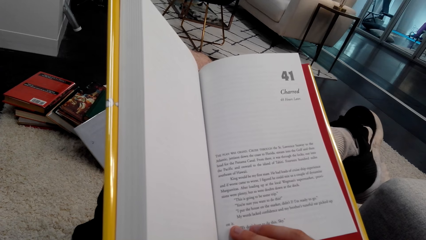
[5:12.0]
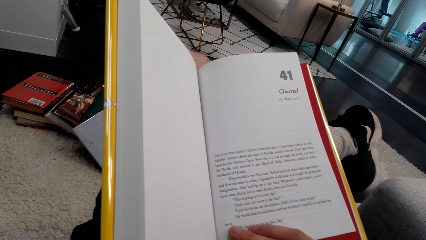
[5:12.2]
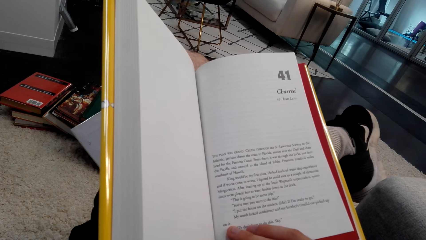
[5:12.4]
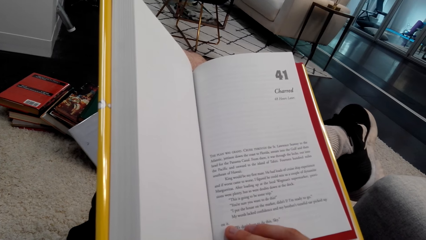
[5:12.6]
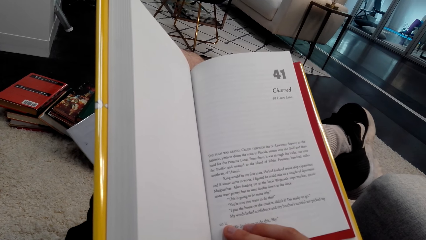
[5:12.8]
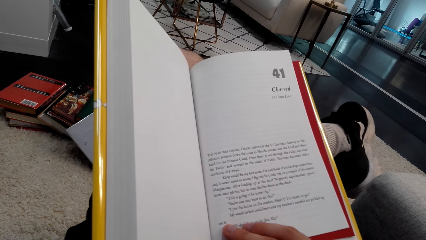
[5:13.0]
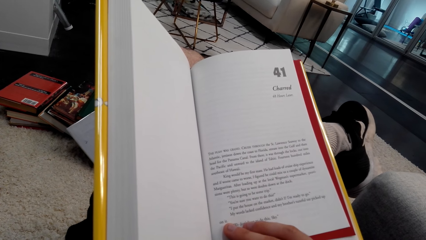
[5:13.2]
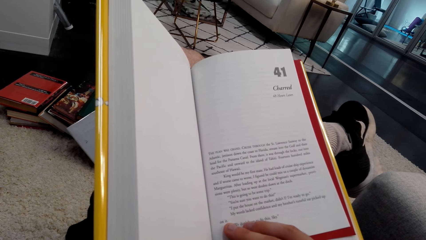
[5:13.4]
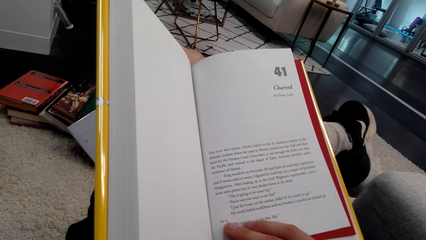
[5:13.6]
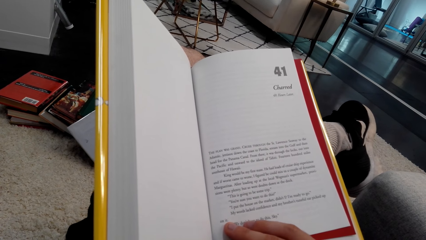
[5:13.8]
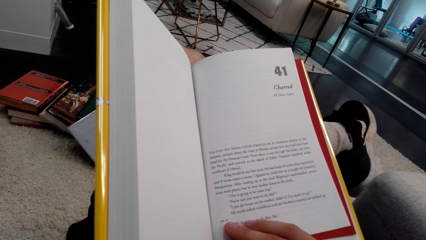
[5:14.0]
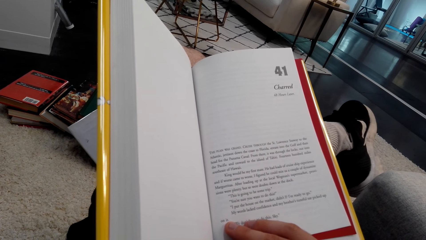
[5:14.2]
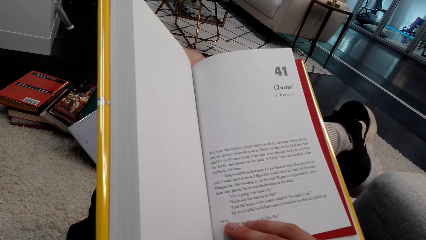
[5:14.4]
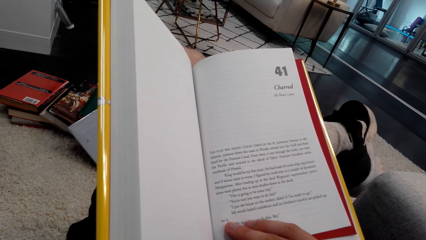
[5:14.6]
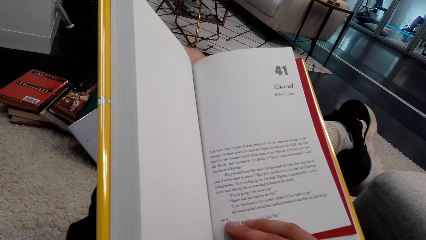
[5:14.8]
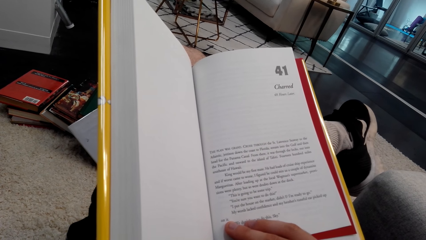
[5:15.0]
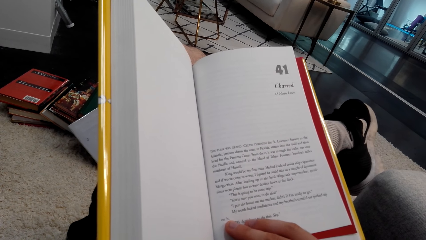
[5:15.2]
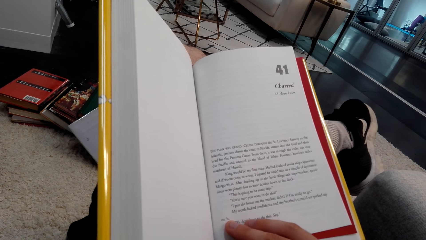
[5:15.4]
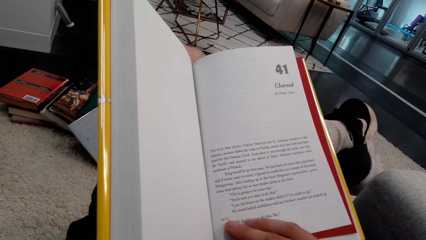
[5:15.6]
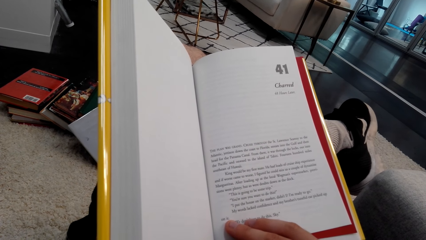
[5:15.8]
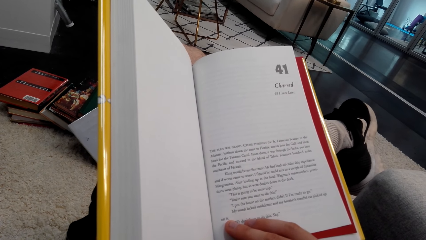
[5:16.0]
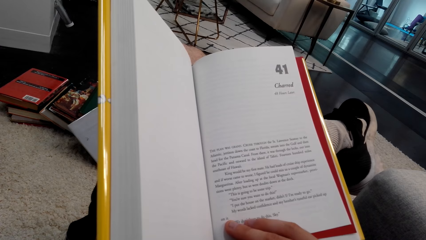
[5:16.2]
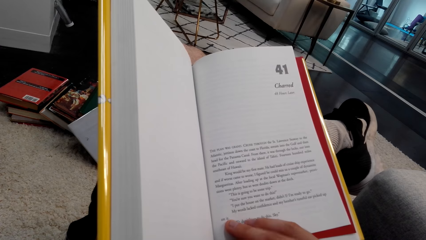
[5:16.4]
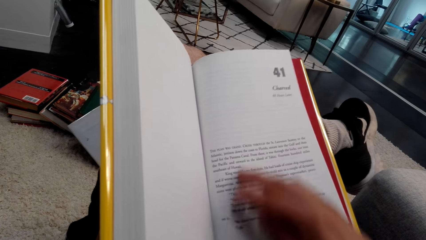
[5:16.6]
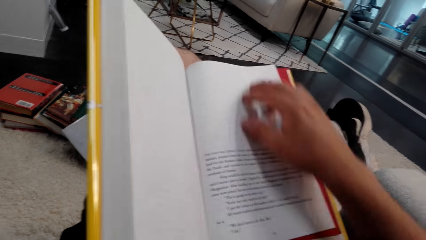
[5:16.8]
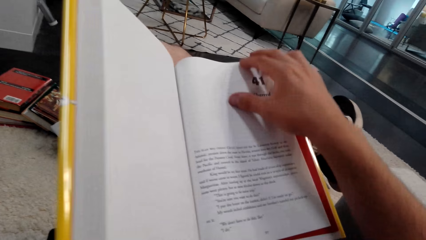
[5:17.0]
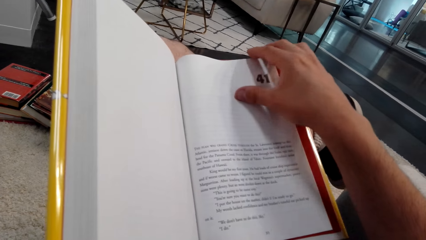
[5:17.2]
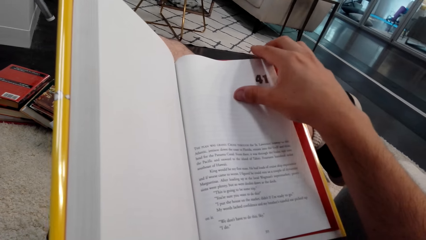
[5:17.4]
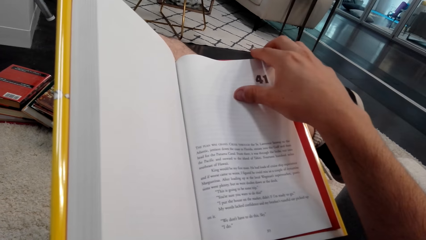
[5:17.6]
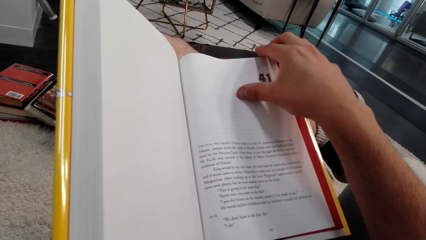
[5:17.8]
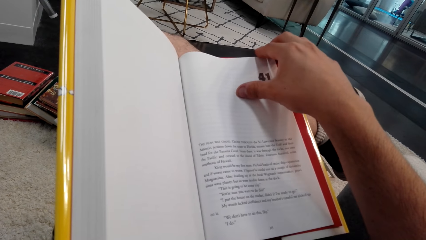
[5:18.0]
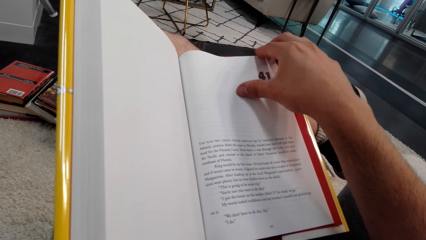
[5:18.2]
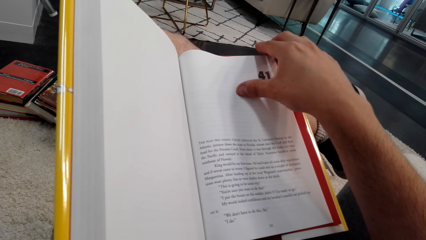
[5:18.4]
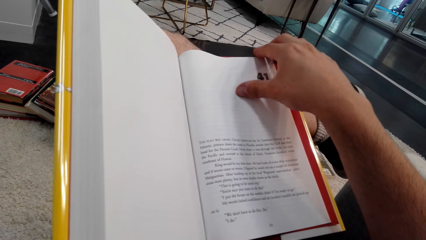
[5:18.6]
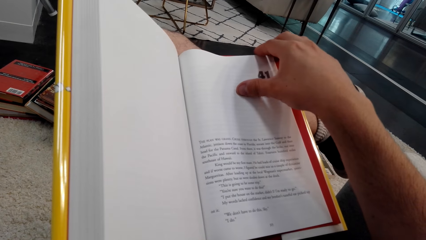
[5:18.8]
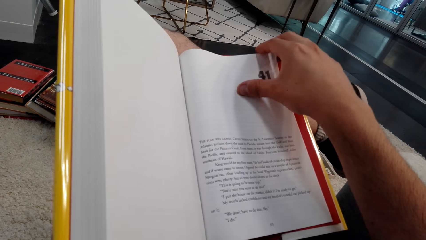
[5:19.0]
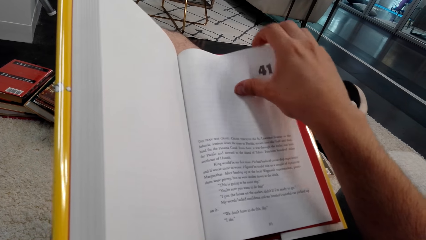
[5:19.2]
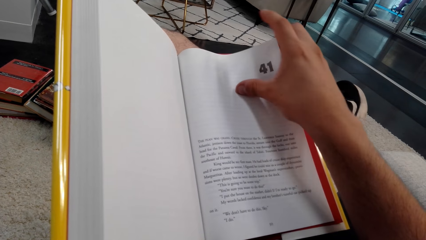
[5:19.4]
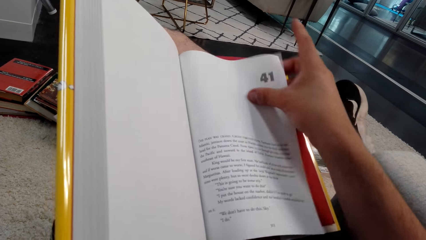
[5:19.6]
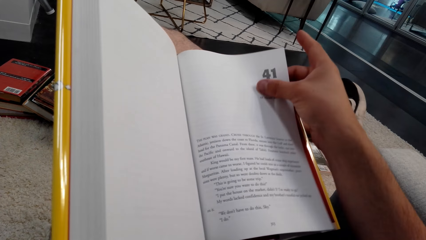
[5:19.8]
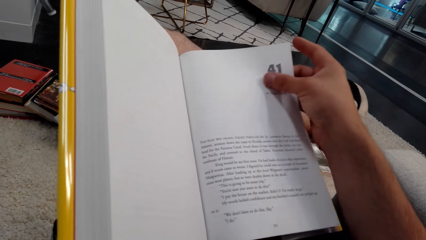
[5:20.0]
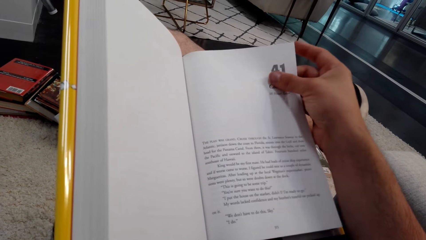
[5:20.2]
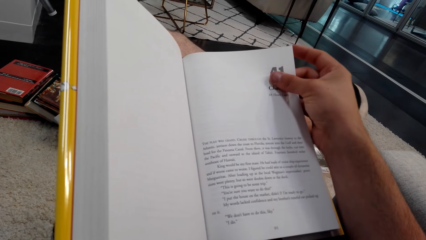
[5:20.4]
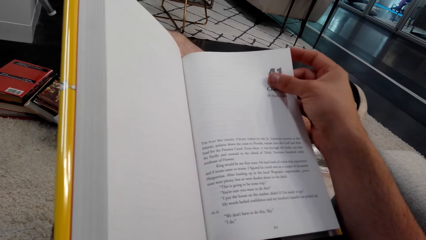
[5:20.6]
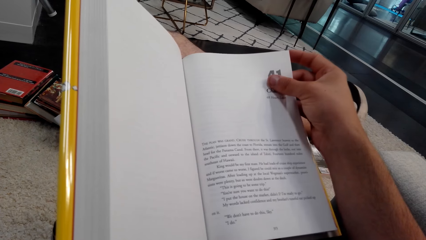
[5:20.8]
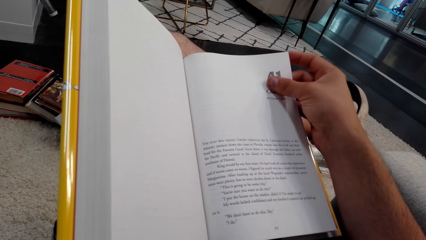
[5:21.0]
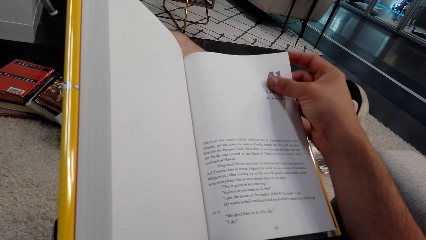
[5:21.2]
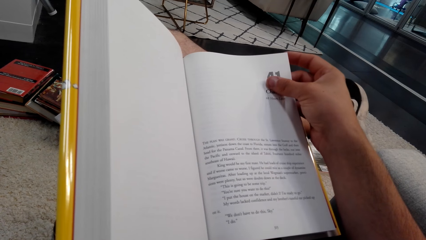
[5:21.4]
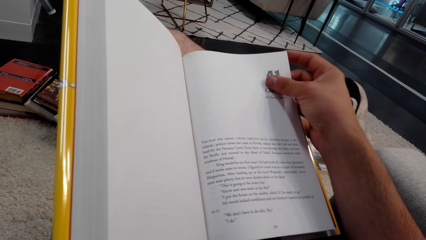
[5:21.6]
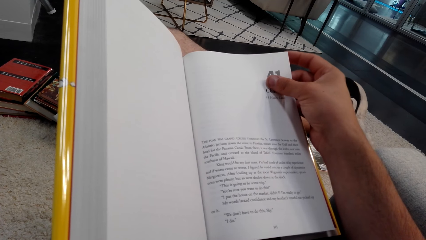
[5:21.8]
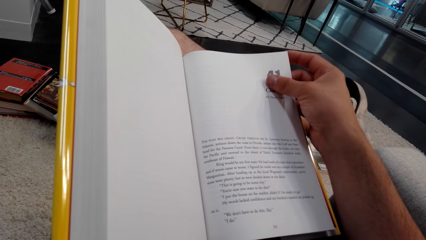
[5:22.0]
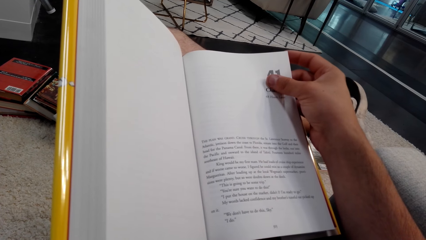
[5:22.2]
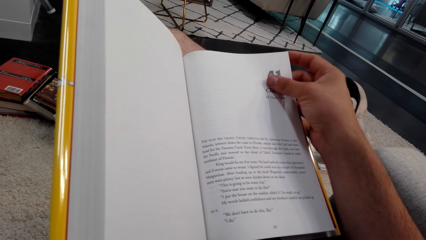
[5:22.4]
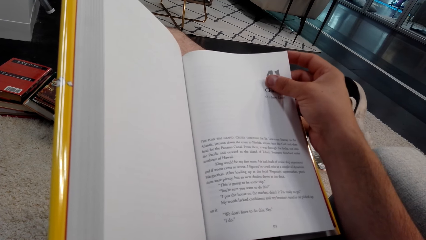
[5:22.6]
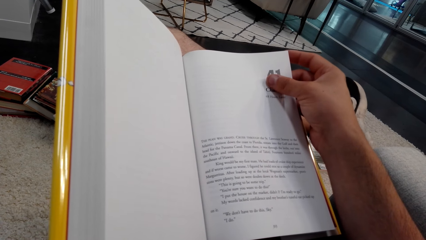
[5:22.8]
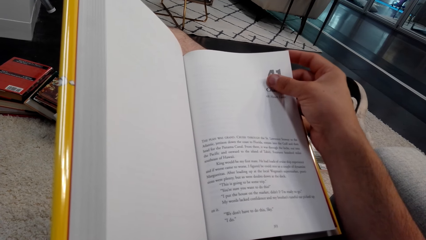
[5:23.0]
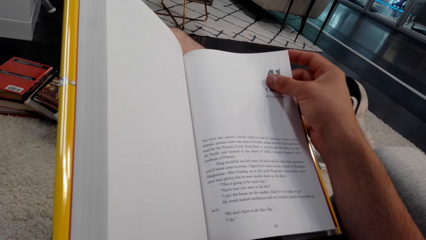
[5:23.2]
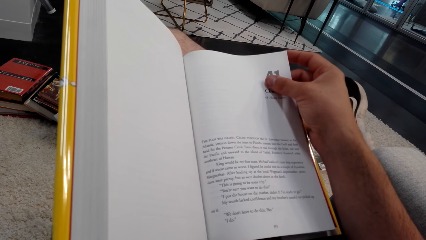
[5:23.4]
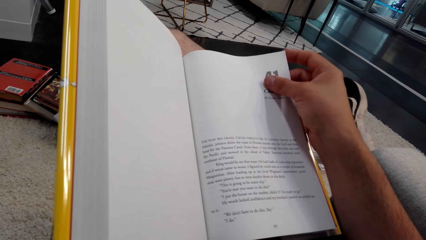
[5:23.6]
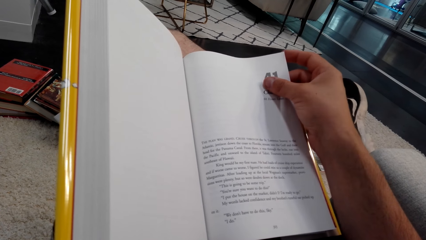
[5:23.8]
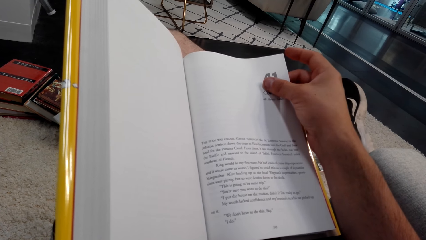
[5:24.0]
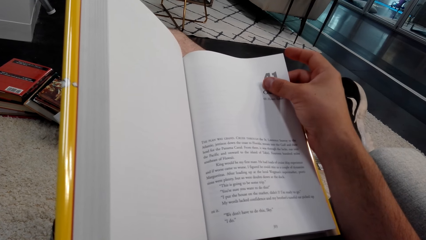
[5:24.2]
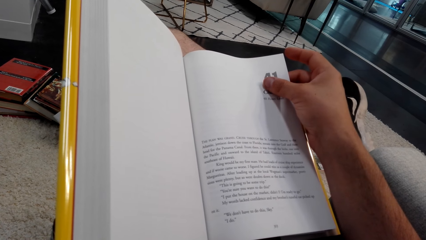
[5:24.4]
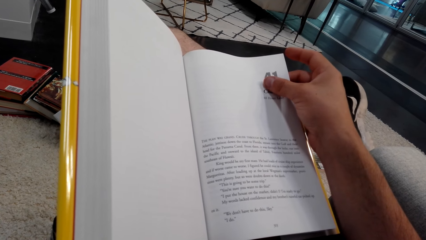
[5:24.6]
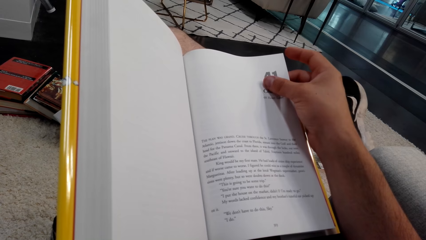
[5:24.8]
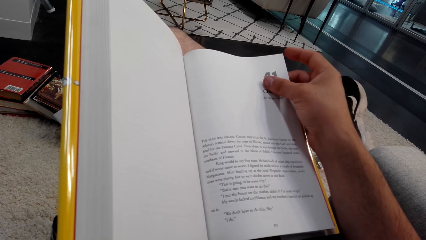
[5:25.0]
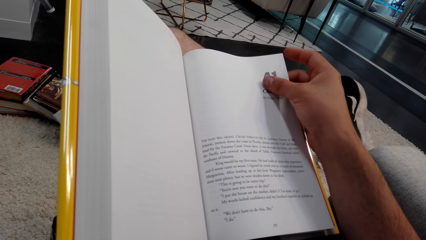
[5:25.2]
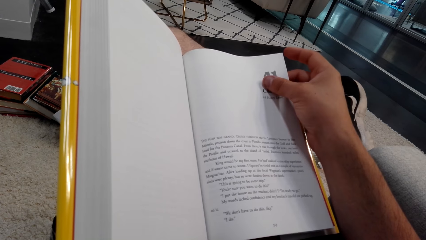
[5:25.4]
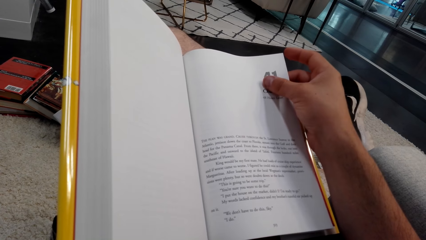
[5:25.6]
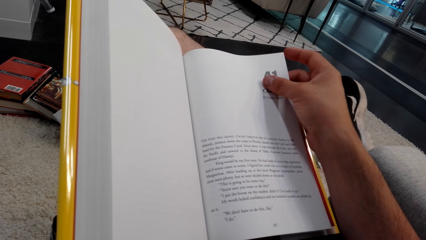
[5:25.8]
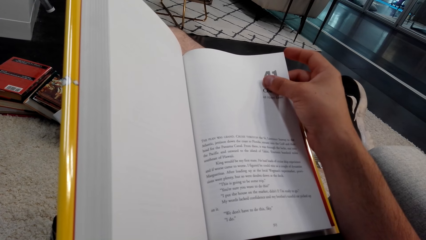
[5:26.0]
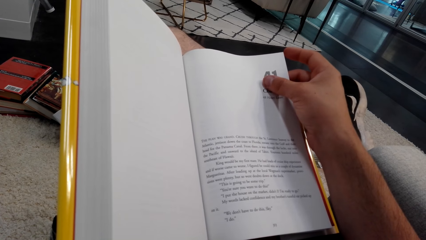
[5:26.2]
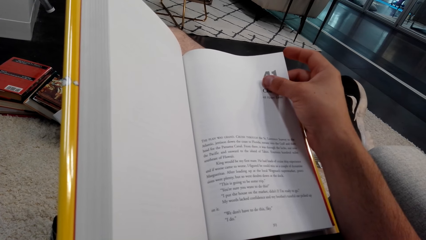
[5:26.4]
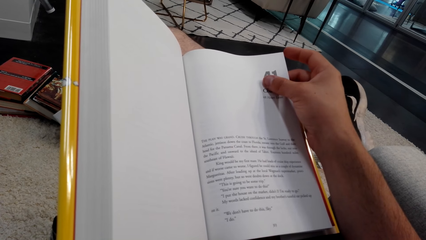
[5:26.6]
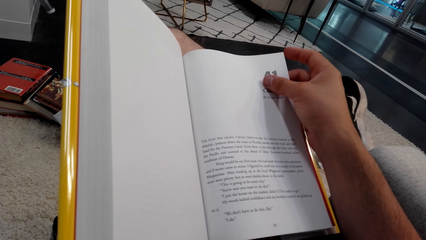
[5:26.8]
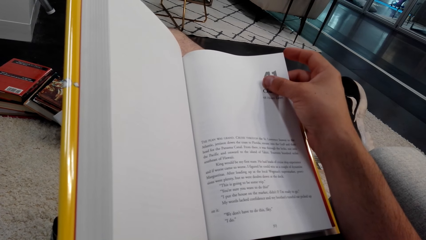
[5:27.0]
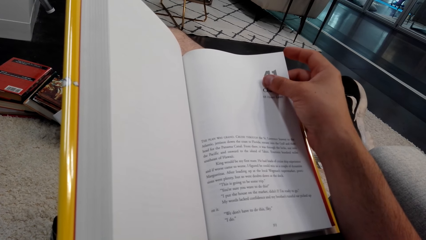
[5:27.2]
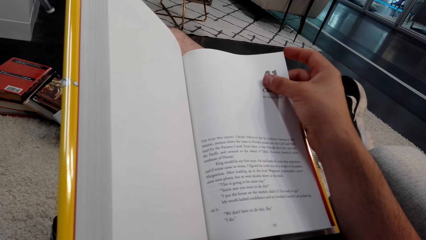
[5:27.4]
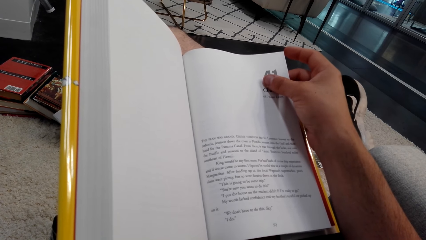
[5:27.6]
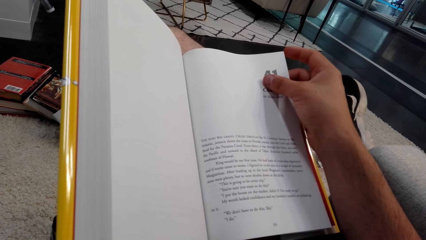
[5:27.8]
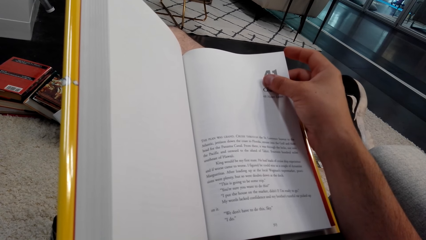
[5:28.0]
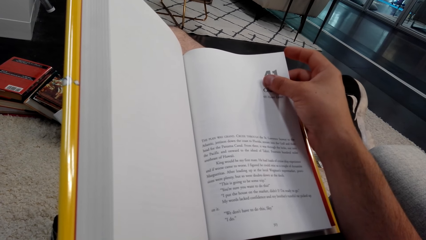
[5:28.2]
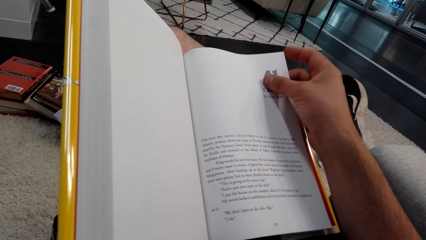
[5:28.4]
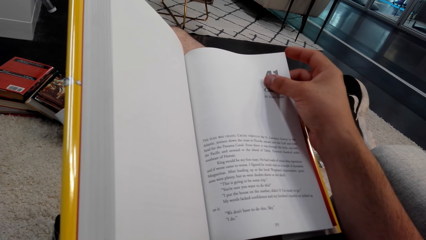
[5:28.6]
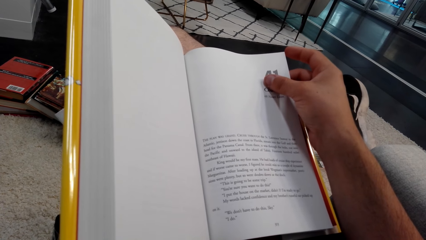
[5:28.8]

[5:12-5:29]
The camera wearer holds a page of a book.
